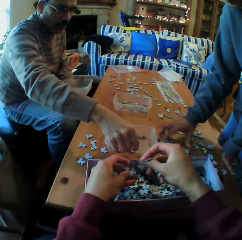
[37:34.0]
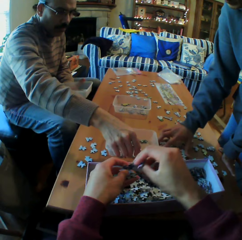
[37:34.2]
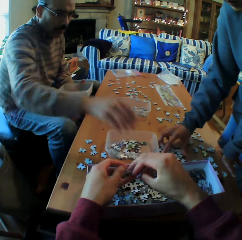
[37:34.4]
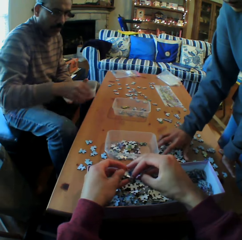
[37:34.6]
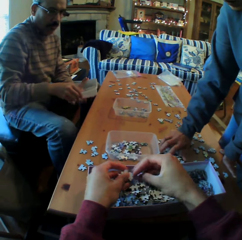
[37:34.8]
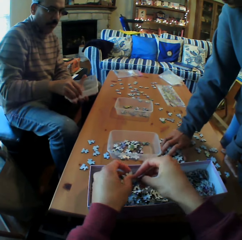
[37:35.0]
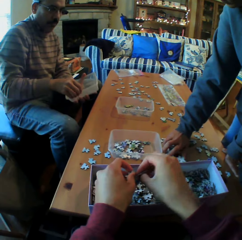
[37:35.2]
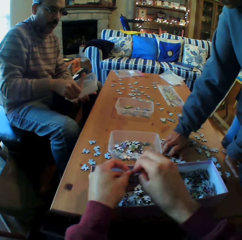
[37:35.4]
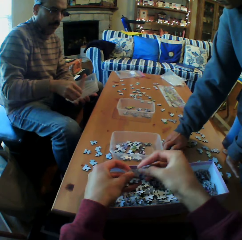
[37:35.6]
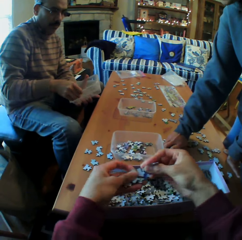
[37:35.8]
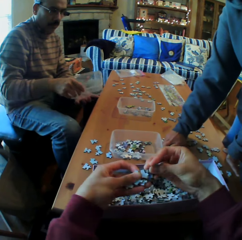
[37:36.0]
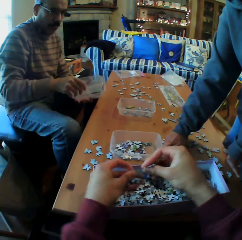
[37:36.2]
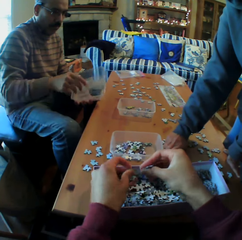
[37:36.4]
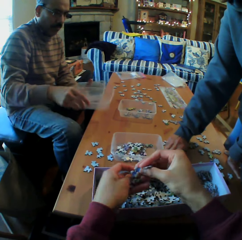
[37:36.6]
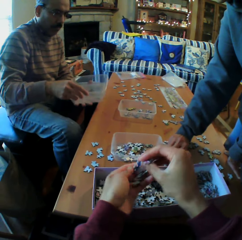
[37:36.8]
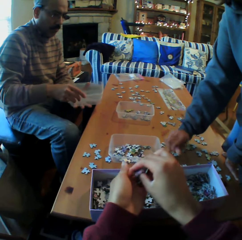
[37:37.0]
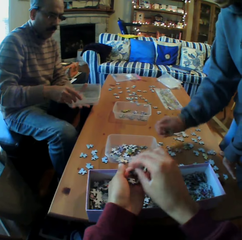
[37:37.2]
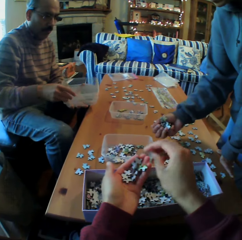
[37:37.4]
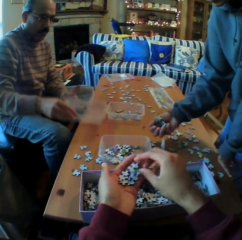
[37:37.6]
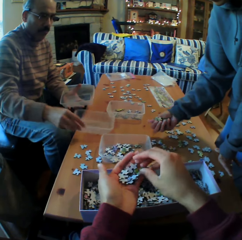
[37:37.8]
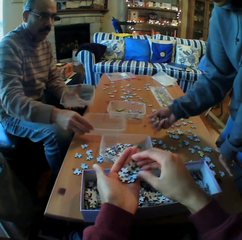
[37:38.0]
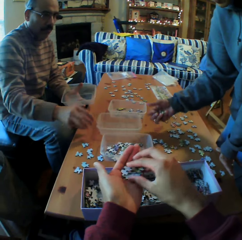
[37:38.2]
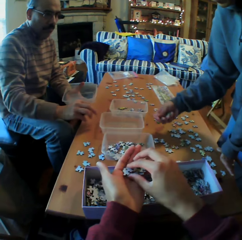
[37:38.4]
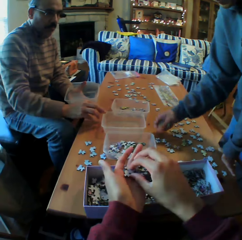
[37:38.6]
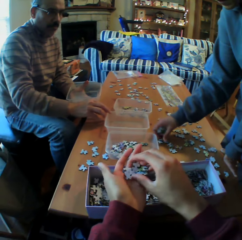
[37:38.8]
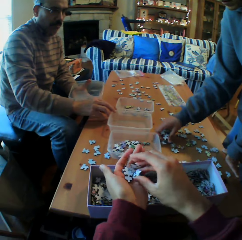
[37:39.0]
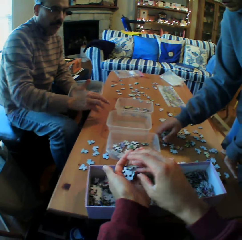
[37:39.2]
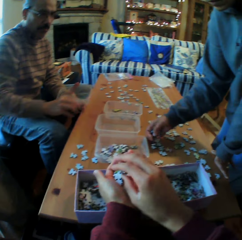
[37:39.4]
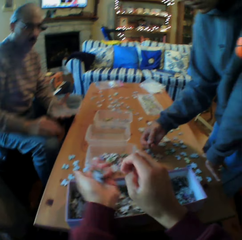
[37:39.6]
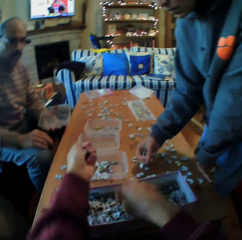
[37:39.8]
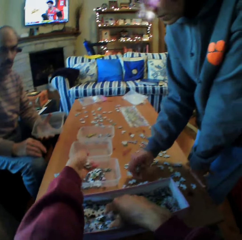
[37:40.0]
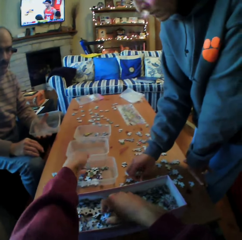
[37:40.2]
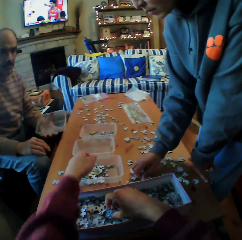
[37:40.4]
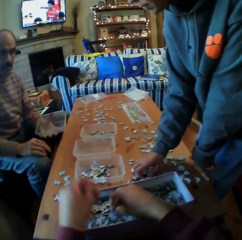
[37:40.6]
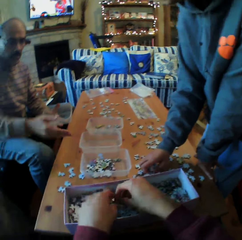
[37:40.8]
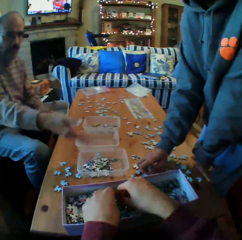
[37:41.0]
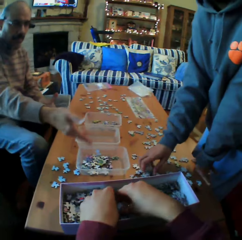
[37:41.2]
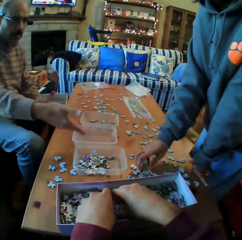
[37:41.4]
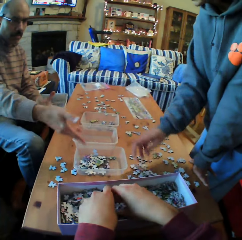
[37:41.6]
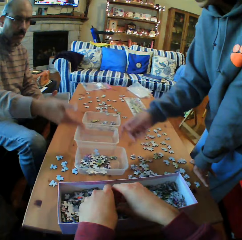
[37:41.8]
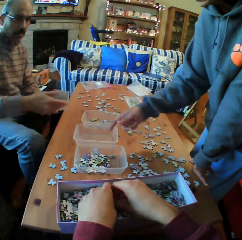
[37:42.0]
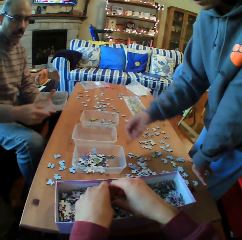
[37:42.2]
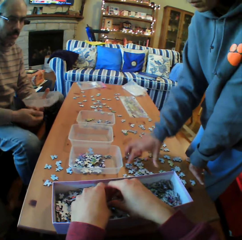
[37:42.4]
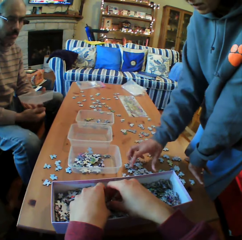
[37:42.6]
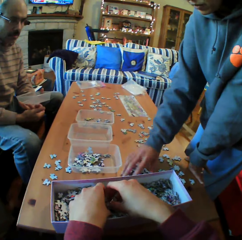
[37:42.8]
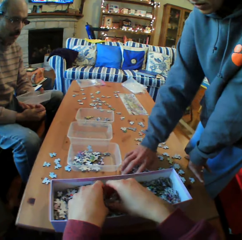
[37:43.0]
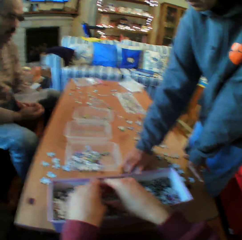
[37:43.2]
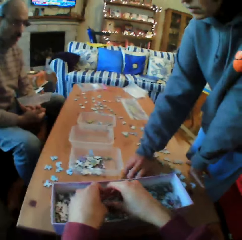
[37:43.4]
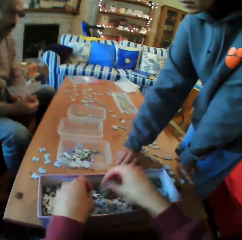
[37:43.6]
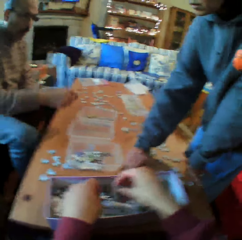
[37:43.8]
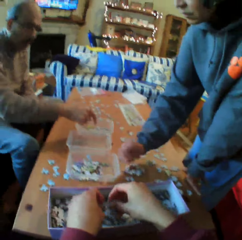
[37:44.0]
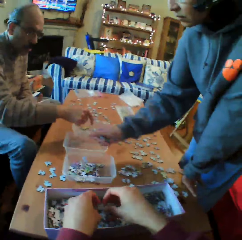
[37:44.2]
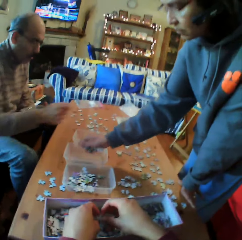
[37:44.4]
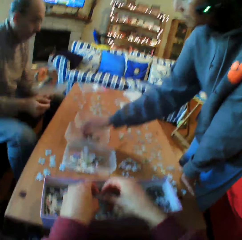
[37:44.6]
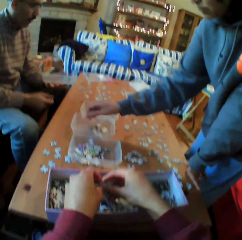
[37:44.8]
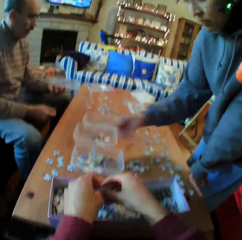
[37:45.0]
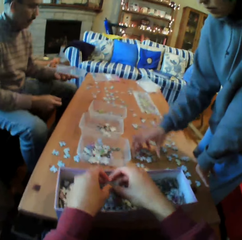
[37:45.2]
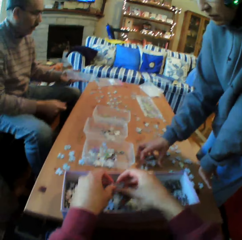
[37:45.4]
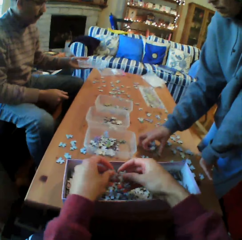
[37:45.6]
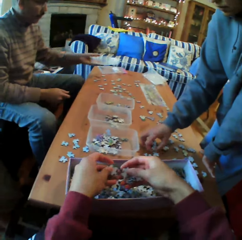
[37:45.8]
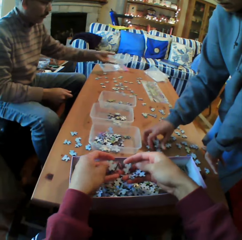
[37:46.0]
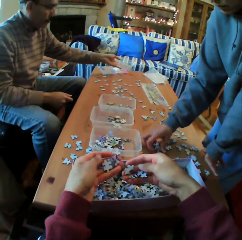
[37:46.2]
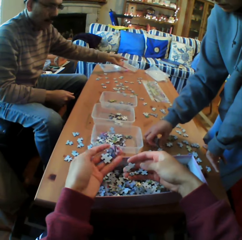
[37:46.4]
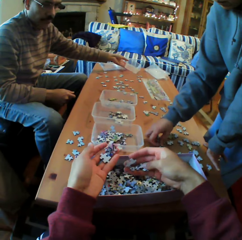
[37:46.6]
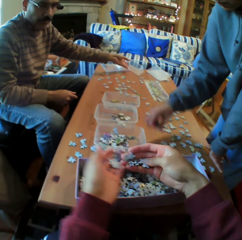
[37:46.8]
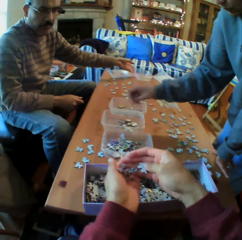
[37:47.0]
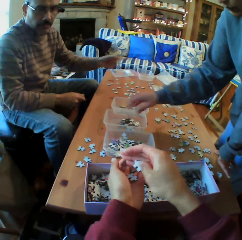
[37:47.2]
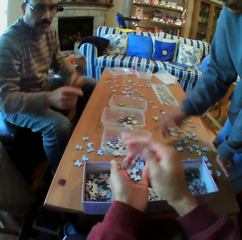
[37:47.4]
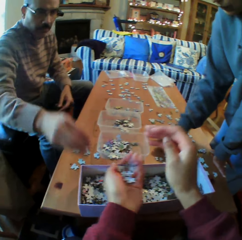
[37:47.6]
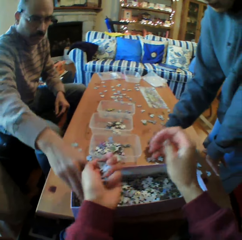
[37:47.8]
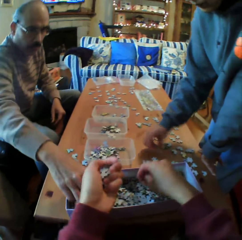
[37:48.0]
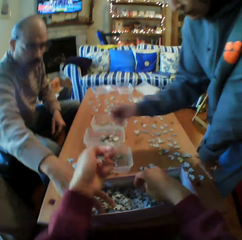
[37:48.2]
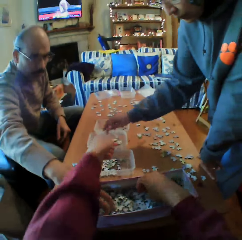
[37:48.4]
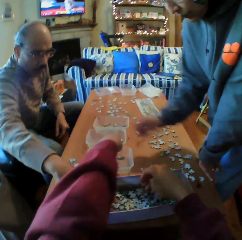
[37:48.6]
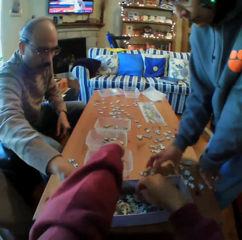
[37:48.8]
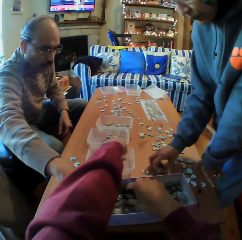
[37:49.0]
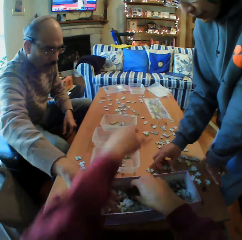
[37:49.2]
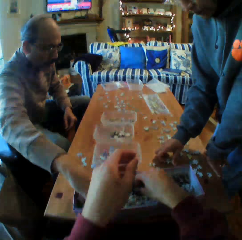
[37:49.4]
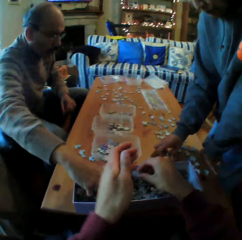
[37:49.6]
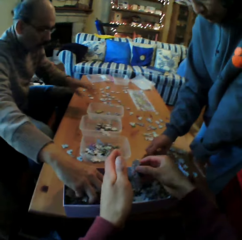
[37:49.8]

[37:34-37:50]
A person puts a container down. A man converses with the camera wearer. The camera wearer tears the pieces of paper on his hands. A woman picks up the pieces of paper from the table. The person puts the container down again. The camera wearer puts the pieces of paper in the dish. Another person talks. The camera wearer converses with the woman. He puts the pieces of paper in the dish. He converses with the woman. The man puts the pieces of paper on the table and picks up the pieces of paper in the box.

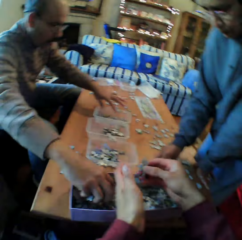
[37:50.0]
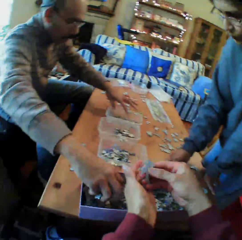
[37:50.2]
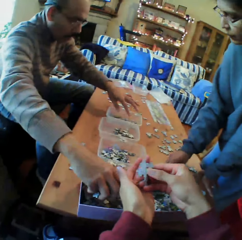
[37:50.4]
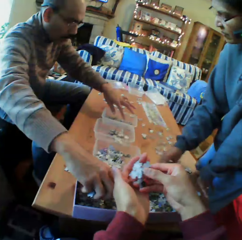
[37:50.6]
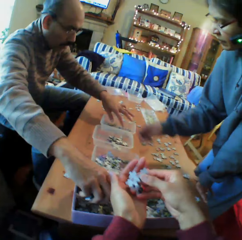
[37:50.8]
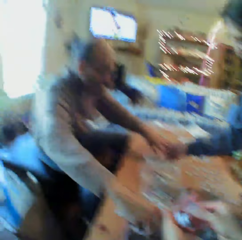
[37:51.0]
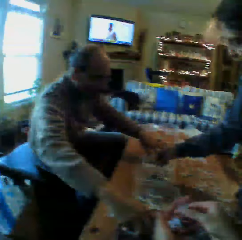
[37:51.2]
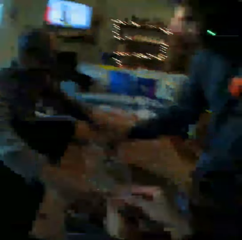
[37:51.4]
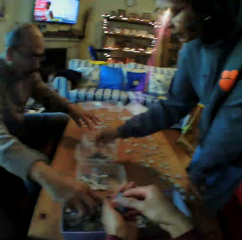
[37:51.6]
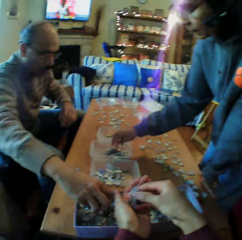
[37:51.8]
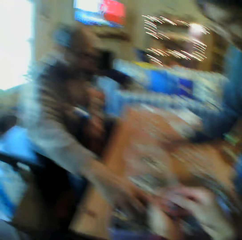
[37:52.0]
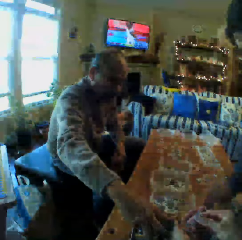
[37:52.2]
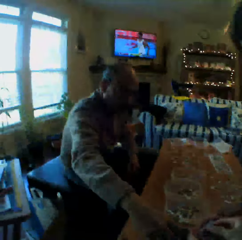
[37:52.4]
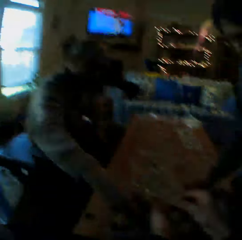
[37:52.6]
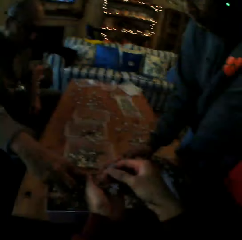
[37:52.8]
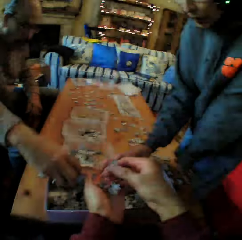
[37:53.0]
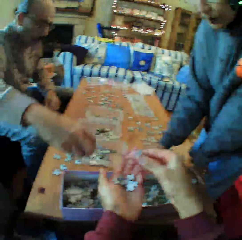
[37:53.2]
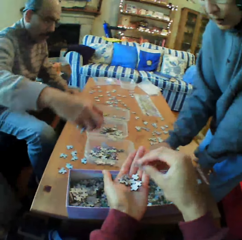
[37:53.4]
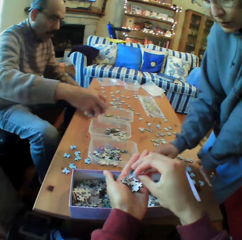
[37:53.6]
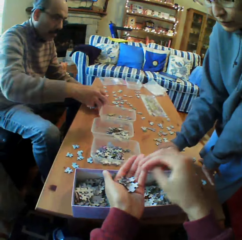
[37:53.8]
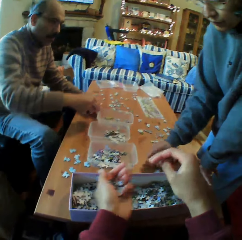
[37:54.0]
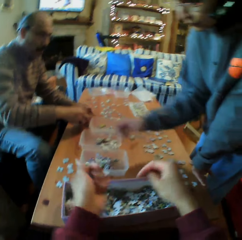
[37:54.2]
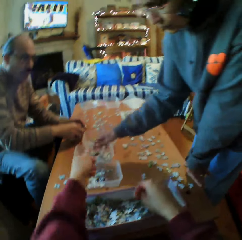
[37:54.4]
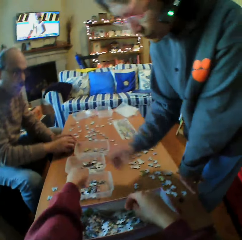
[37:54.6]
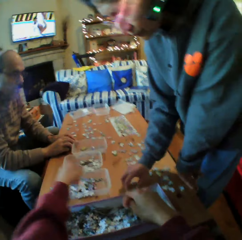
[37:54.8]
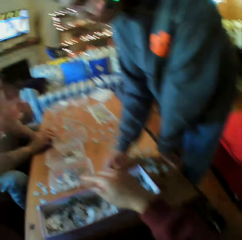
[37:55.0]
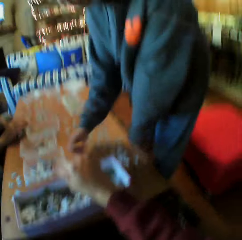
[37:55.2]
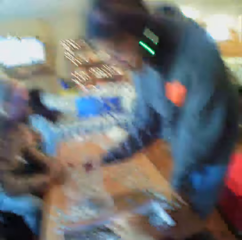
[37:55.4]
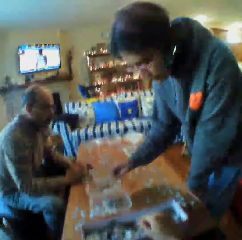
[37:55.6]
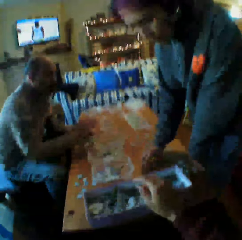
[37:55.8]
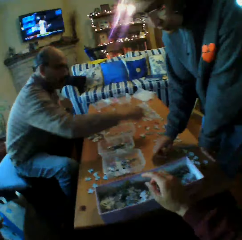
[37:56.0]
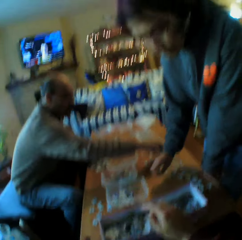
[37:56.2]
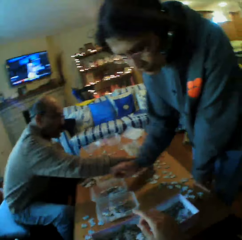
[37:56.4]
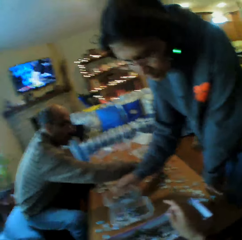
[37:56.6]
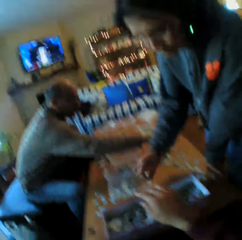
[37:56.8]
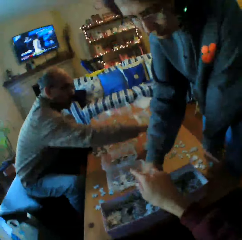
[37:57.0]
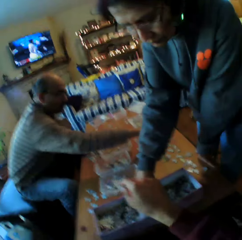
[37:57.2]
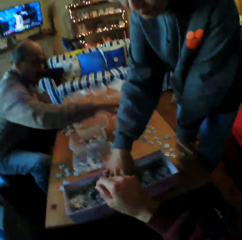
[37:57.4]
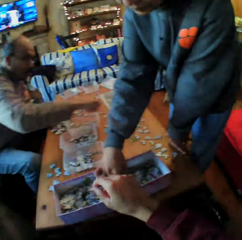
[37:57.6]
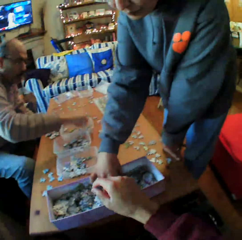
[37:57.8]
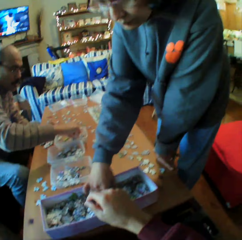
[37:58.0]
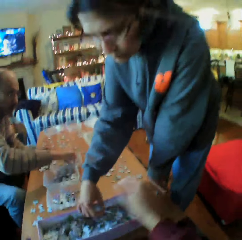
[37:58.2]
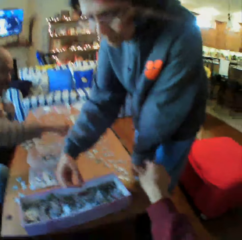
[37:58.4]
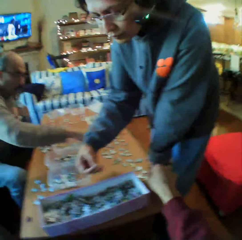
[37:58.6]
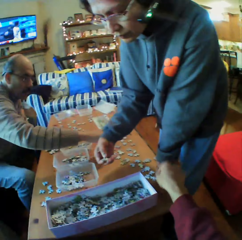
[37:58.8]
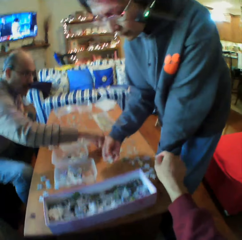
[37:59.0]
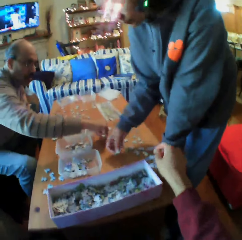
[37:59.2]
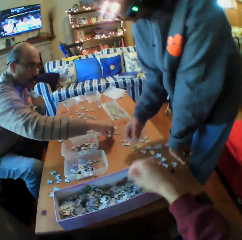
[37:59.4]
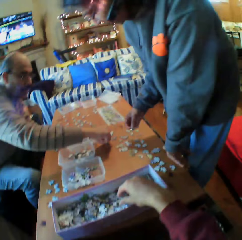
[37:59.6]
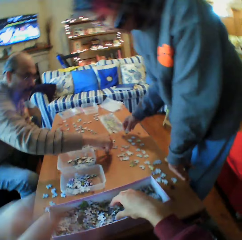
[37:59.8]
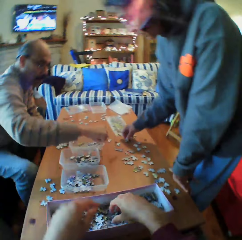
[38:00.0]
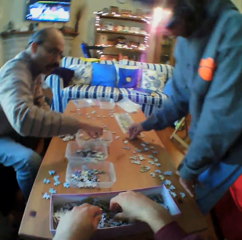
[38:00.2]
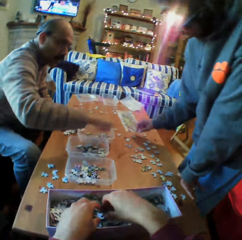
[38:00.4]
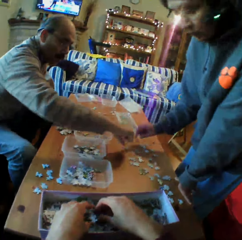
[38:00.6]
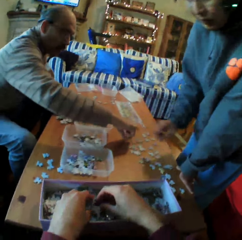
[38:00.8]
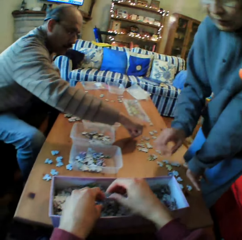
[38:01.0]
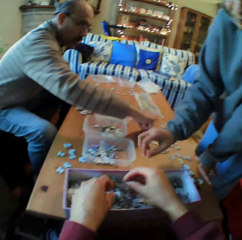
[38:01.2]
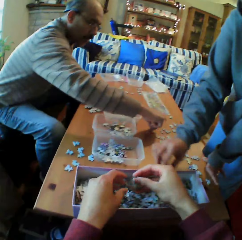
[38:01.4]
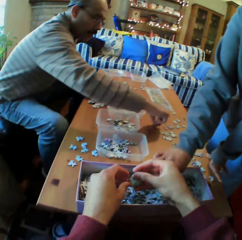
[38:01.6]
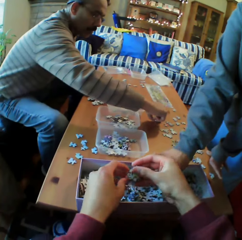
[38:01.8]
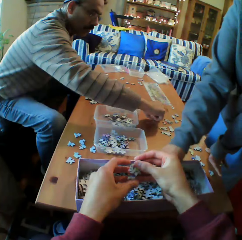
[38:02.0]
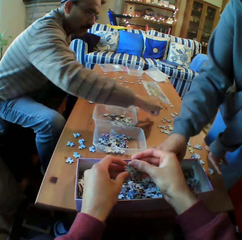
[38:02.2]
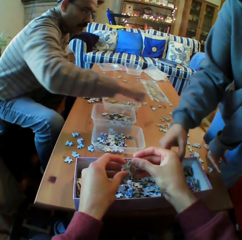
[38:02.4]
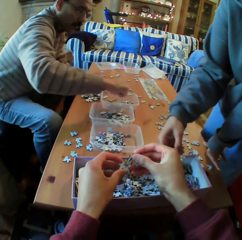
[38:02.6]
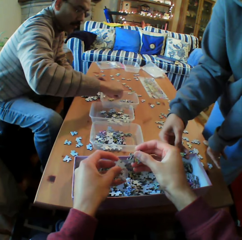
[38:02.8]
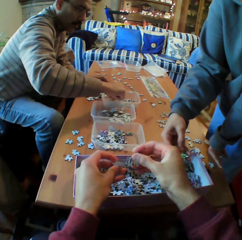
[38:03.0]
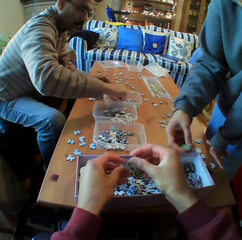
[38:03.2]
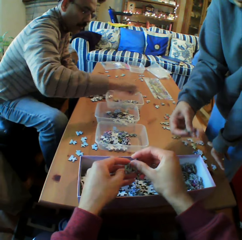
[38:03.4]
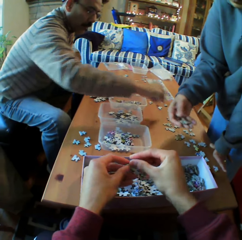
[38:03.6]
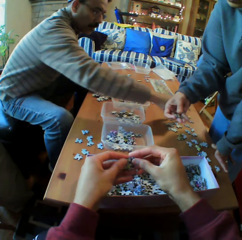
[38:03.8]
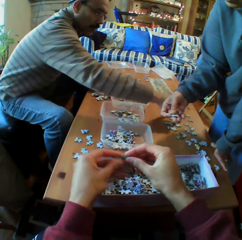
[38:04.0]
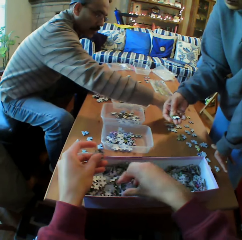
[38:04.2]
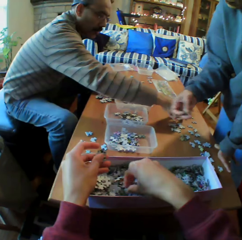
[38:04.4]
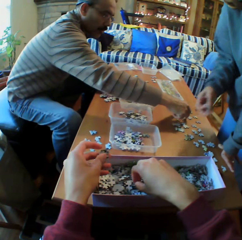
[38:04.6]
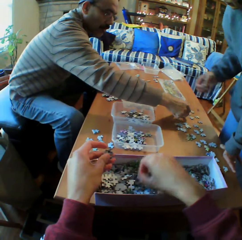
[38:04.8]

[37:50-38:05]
A woman picks papers from the table. The camera wearer chooses puzzle pieces. A man converses with the camera wearer. The woman puts the pieces of paper in the dish. A person chooses puzzle pieces. The man picks up the pieces of paper and puts the pieces of paper on the table. The camera wearer converses with the man and the woman. The woman picks the papers from the box. The camera wearer converses with the man and the woman. The man picks the papers, putting them in the dish. Another person chooses puzzle pieces. The woman picks the papers from the box.
